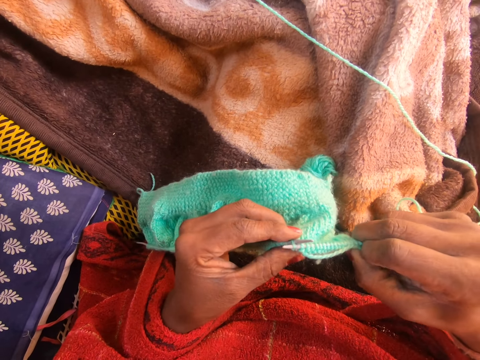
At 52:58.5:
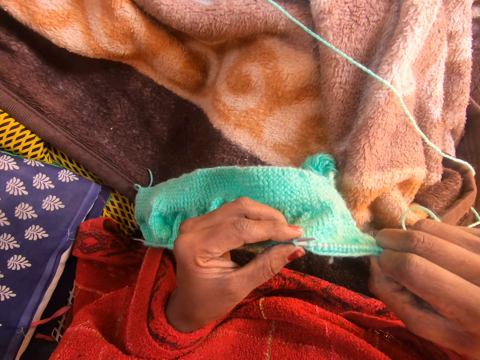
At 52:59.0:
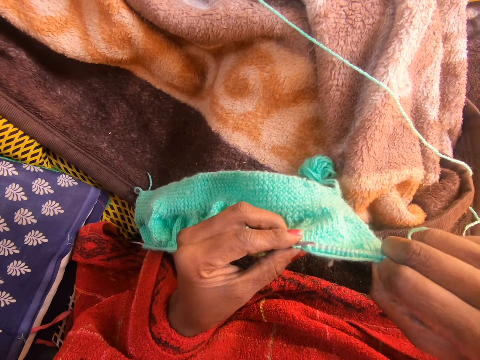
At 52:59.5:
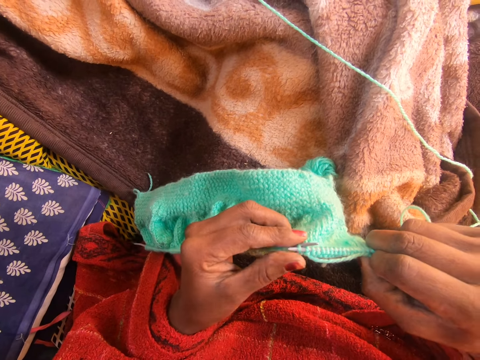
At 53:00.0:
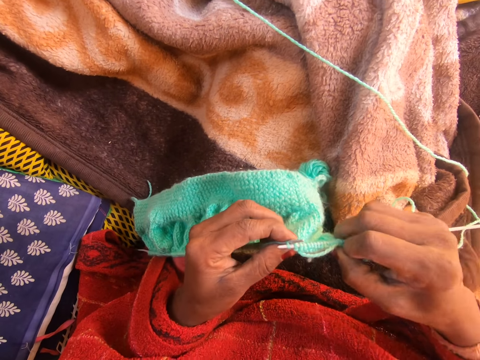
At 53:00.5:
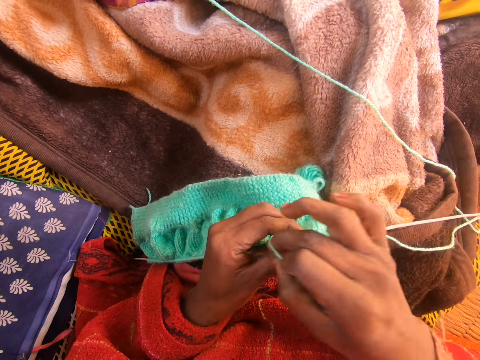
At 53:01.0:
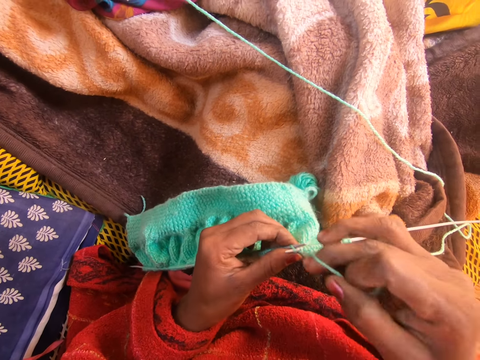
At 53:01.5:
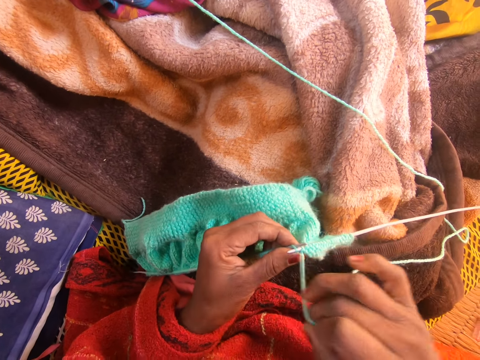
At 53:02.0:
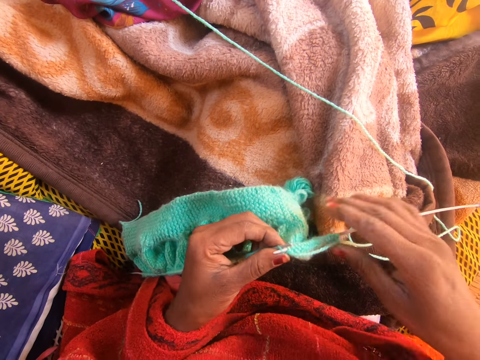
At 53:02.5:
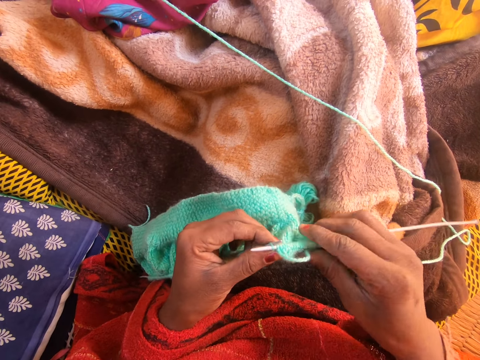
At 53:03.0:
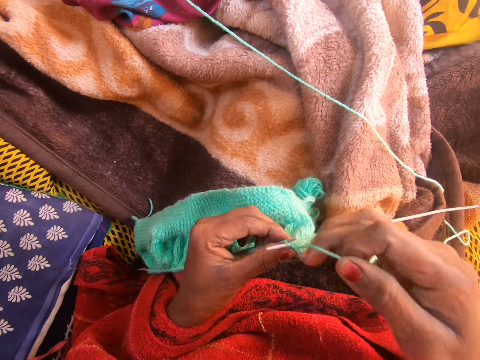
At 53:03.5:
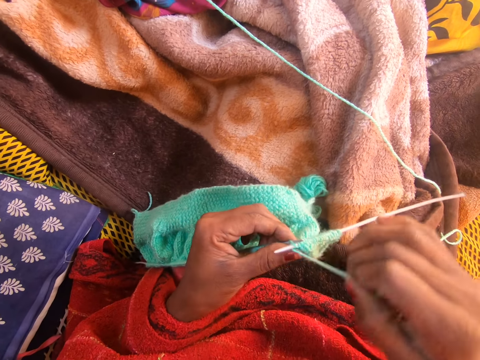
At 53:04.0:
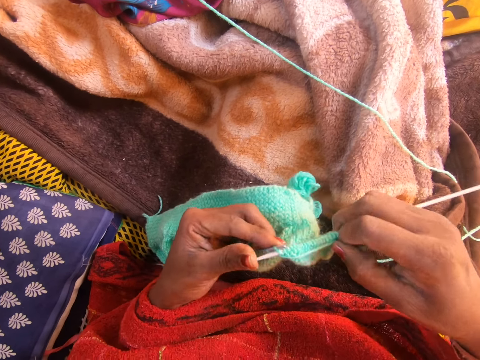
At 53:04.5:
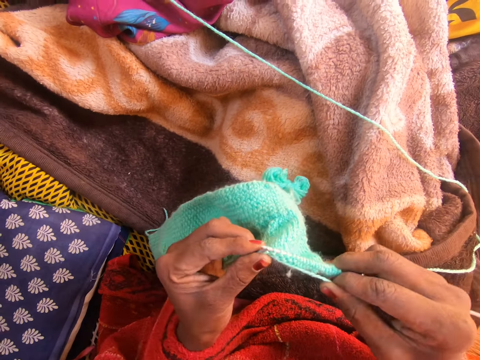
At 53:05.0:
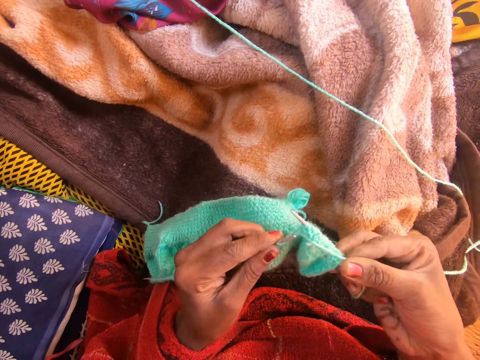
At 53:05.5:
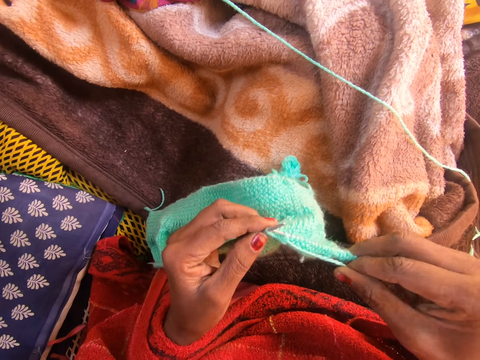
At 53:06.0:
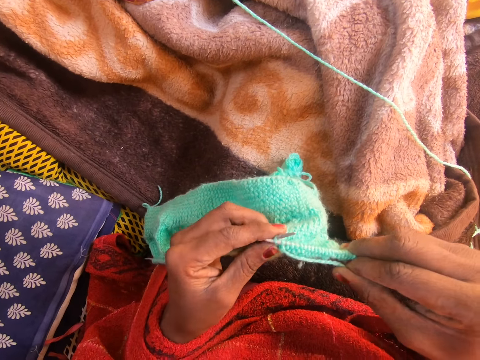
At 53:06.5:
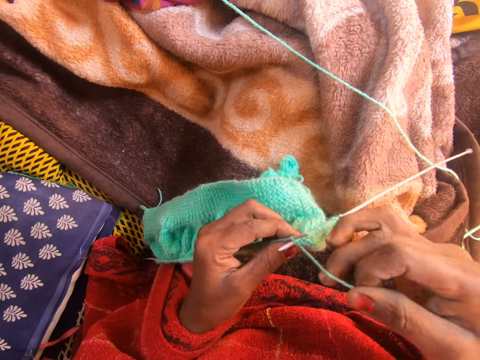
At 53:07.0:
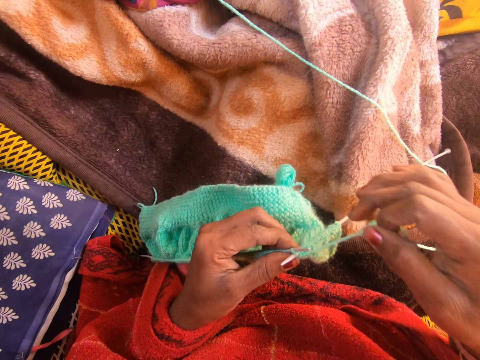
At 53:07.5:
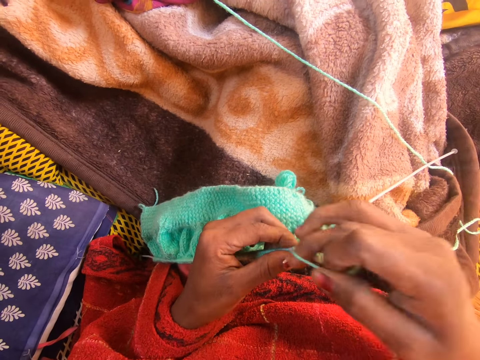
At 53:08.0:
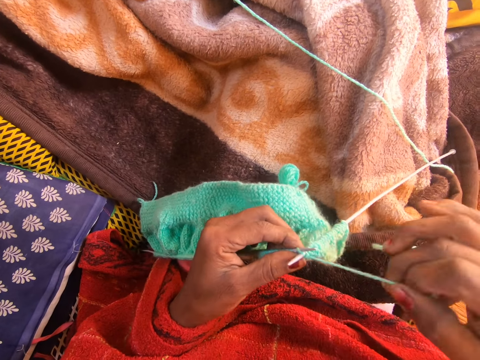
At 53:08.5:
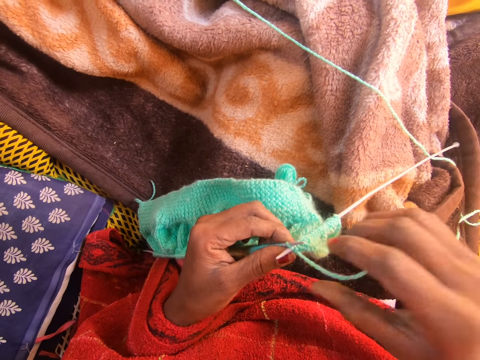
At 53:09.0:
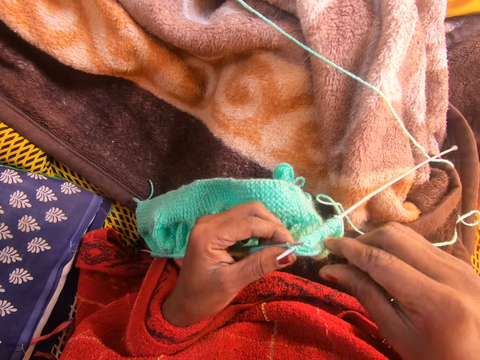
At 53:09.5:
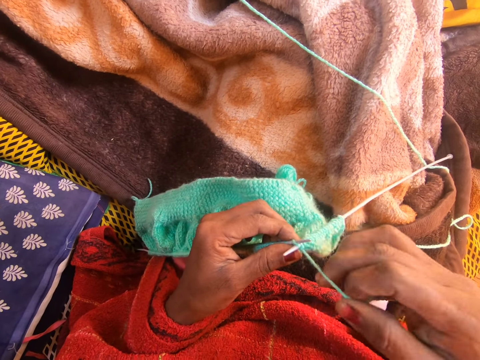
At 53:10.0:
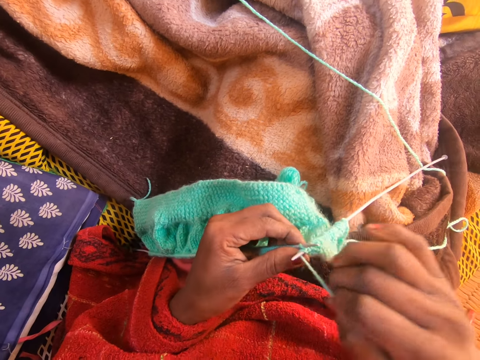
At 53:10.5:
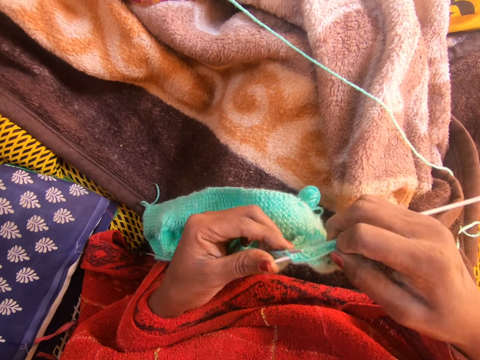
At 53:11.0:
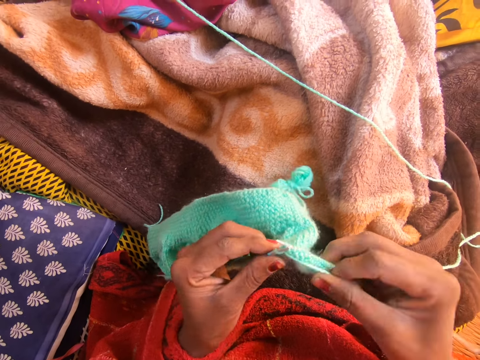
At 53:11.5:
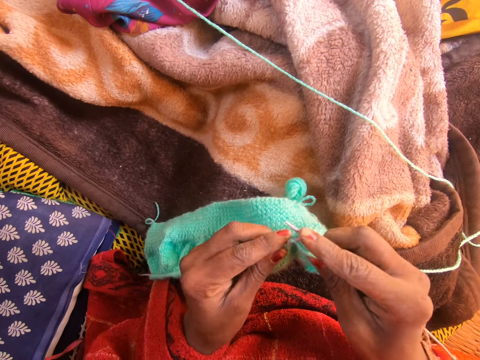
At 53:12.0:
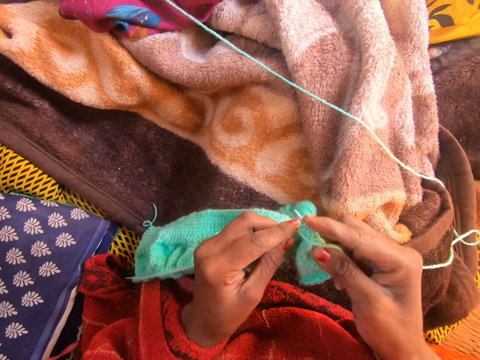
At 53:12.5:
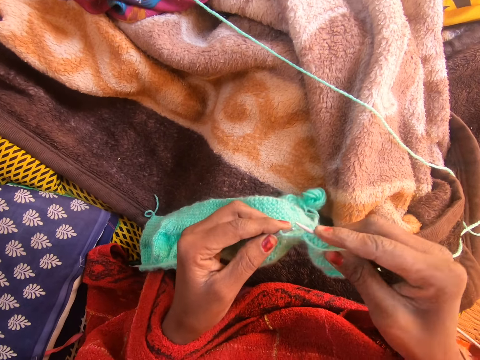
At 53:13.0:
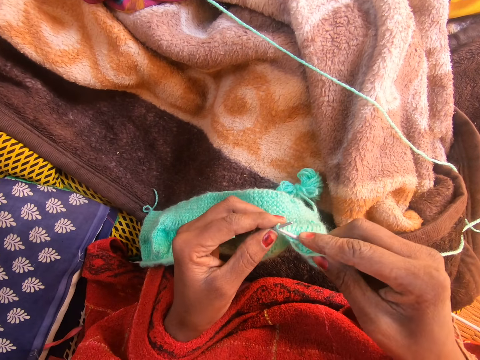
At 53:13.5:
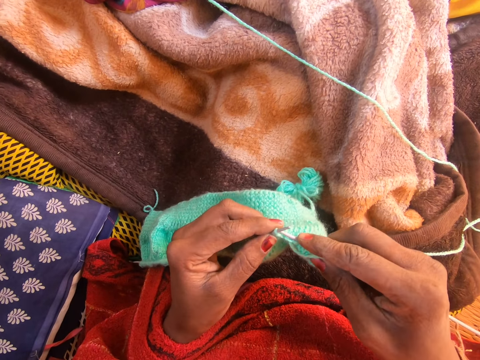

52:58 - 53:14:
The camera wearer loops the yarn on a knitting needle. They push the knitting needle into the fabric. They hold the yarn. They loop the yarn on the knitting needle. They hold the knitting needle. They knit the fabric with the knitting needle. They loop the yarn on the knitting needle. They hold the yarn. They loop the yarn on the knitting needle. They hold the knitting needle. They knit the fabric with the knitting needle. They move the fabric on the knitting needle.

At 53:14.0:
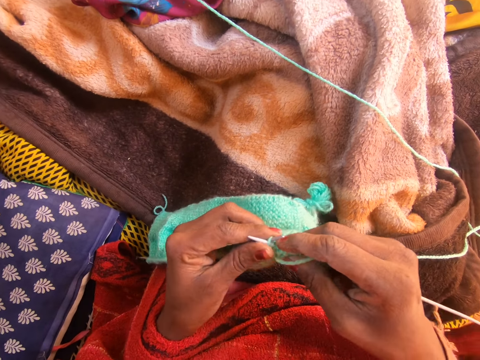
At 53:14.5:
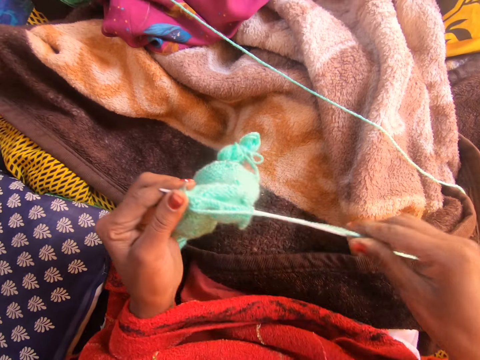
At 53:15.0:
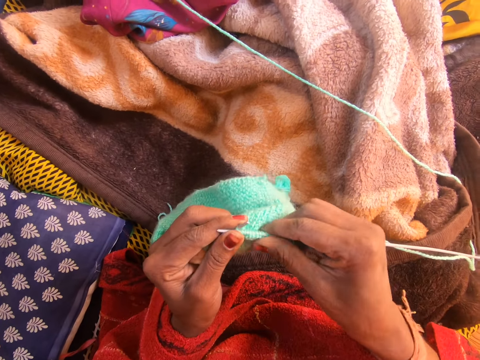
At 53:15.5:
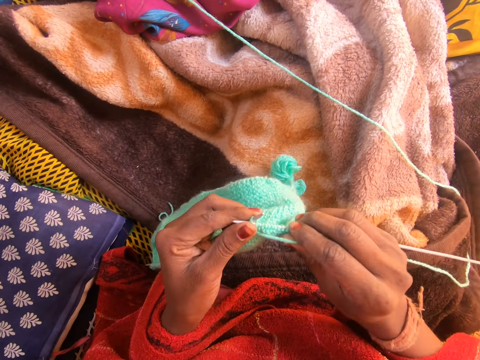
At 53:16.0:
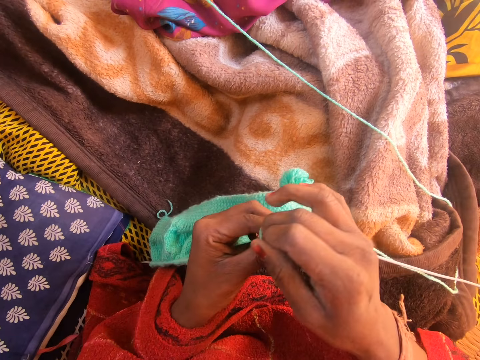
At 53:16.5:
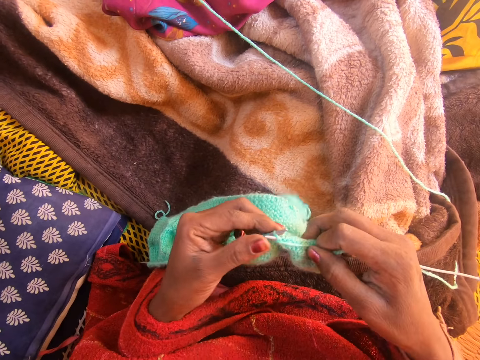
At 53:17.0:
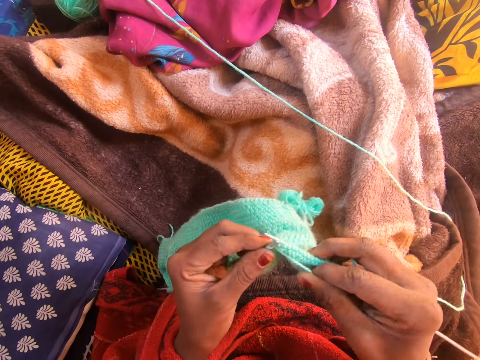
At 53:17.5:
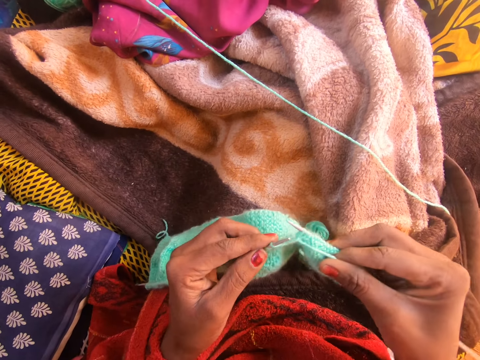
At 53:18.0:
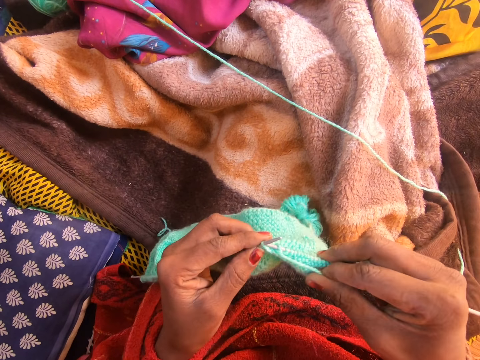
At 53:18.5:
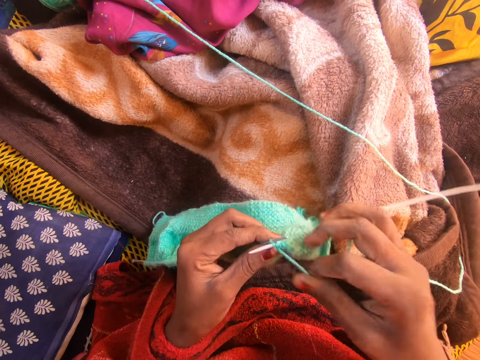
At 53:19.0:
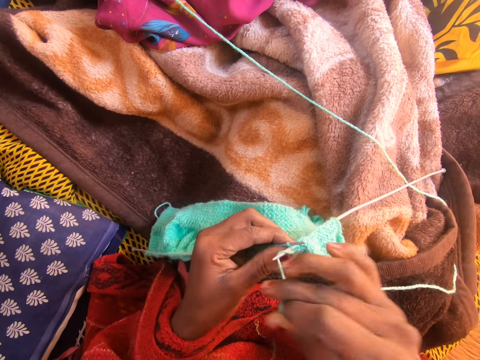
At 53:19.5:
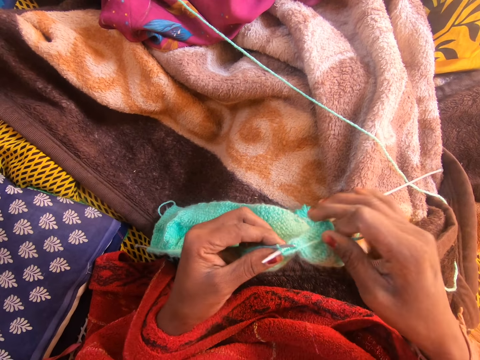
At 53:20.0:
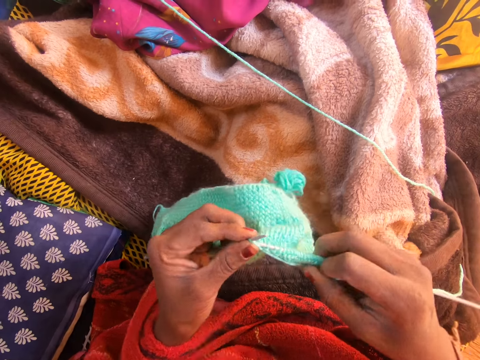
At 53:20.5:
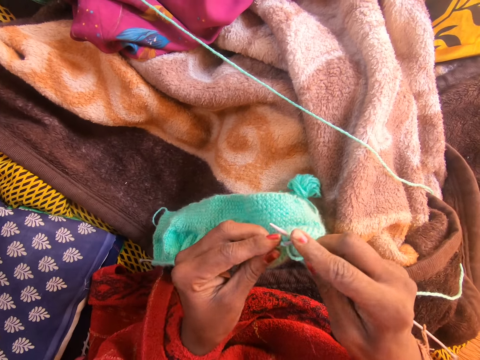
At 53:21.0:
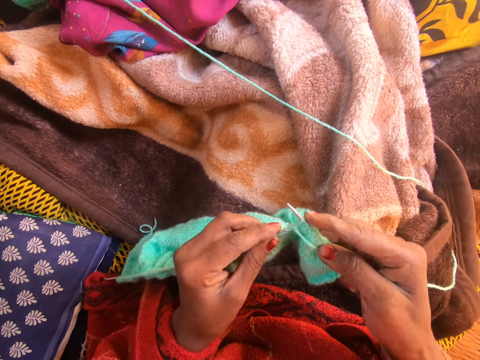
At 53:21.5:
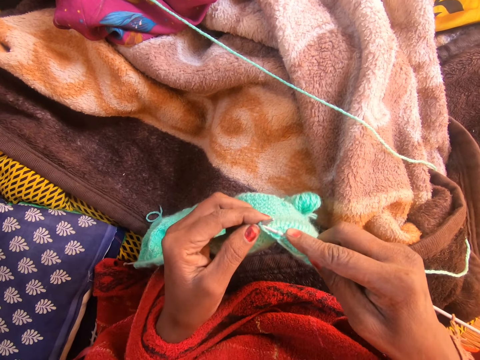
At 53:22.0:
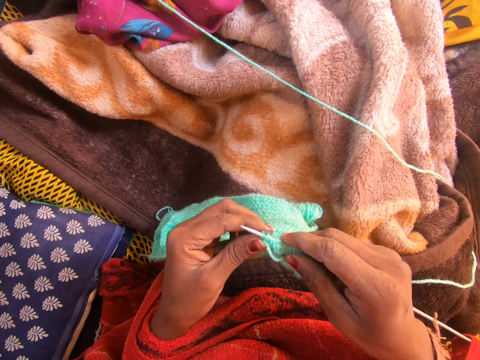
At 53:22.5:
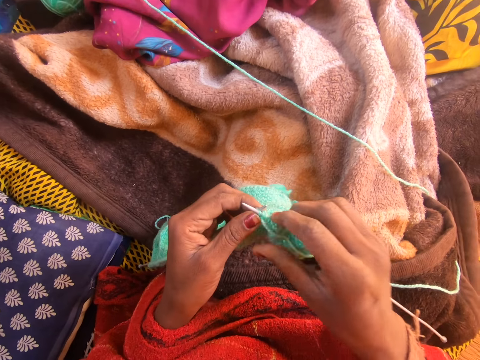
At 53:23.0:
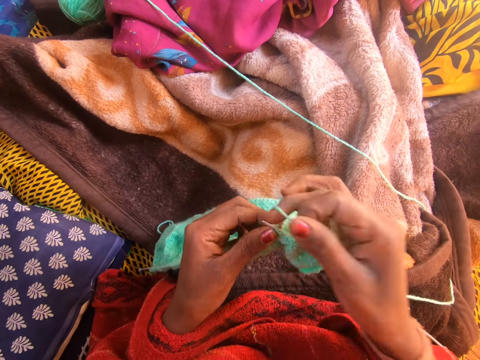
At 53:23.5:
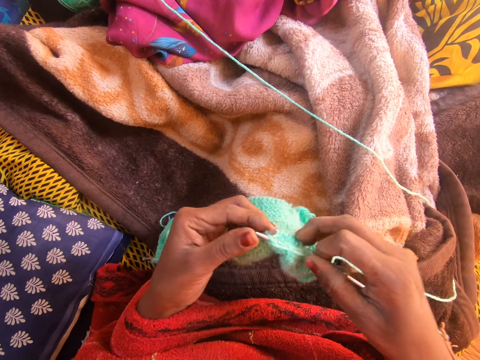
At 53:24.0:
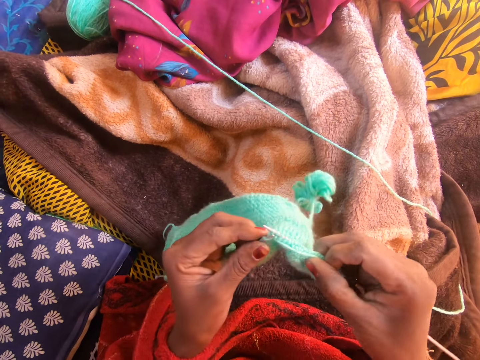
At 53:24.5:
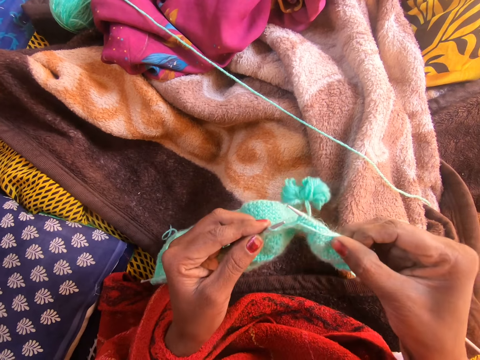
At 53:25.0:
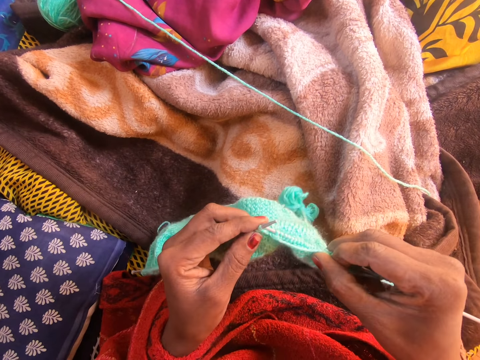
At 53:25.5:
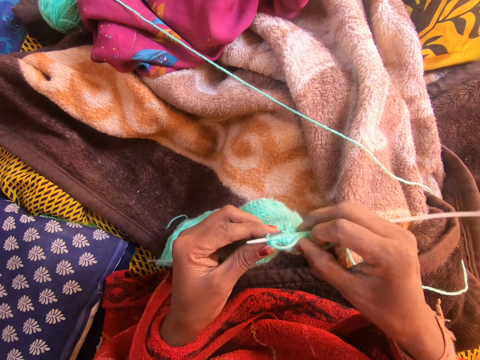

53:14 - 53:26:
The camera wearer knits the fabric with a knitting needle. They straighten the yarn. They hold the yarn. They loop the yarn on the knitting needle. They hold the knitting needle. They knit the fabric with the knitting needle. They loop the yarn on the knitting needle. They hold the knitting needle. They knit the fabric with the knitting needle. They hold the yarn. They loop the yarn on the knitting needle. They hold the knitting needle. They knit the fabric with the knitting needle.
